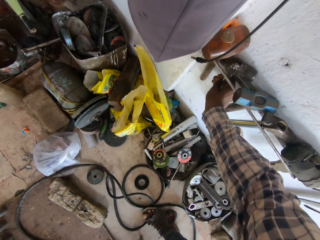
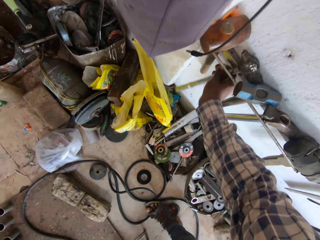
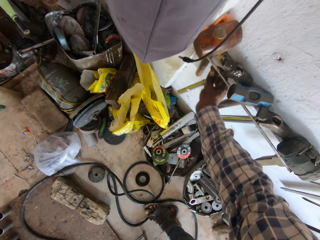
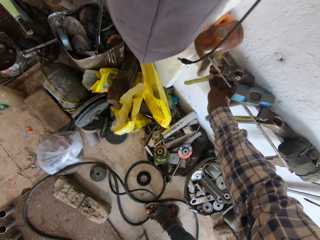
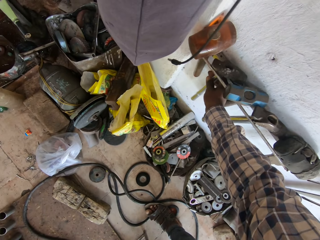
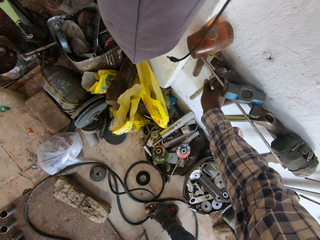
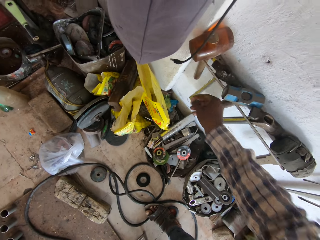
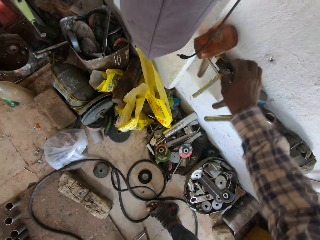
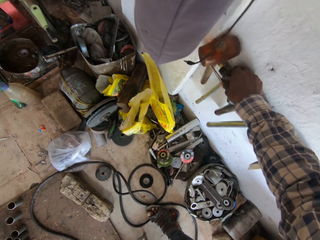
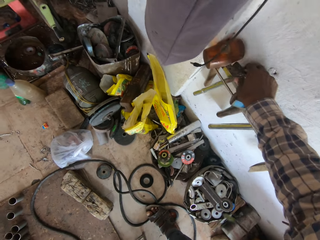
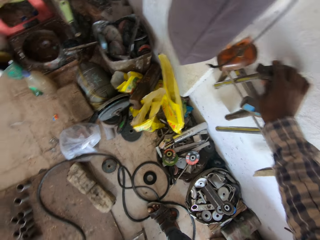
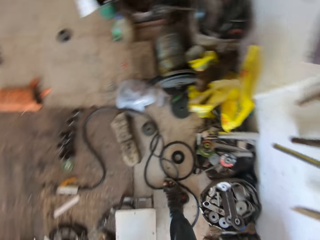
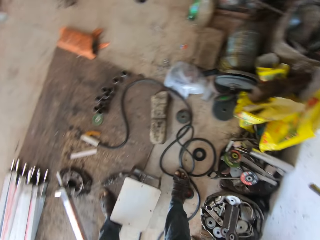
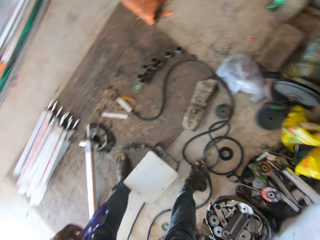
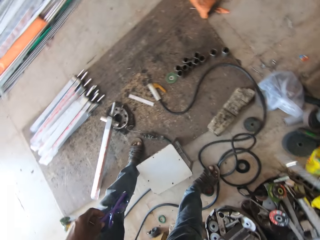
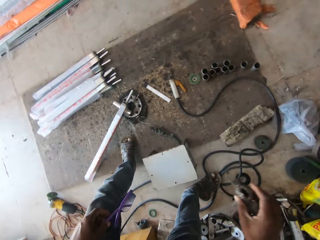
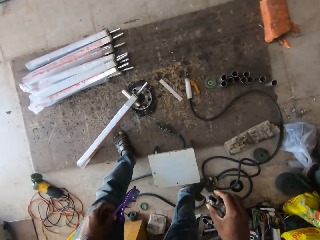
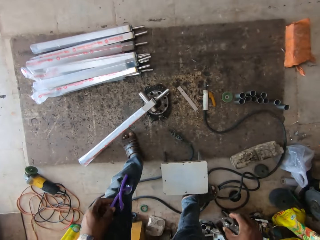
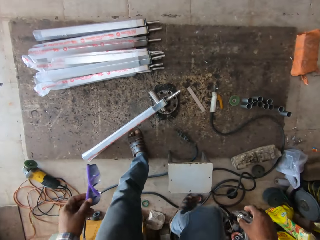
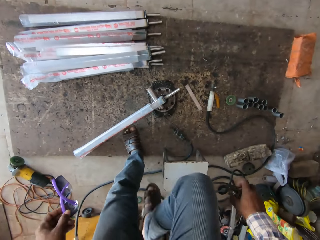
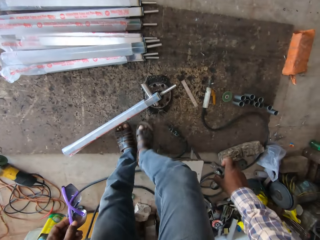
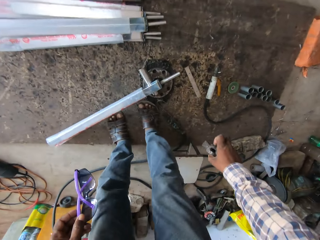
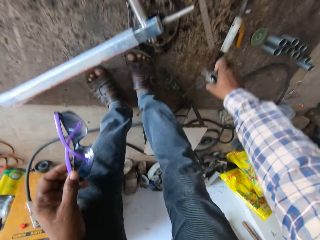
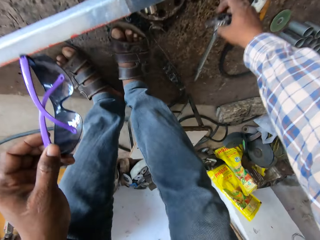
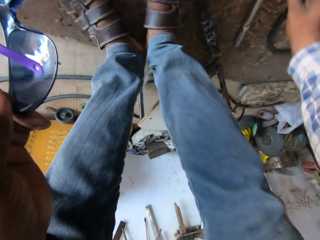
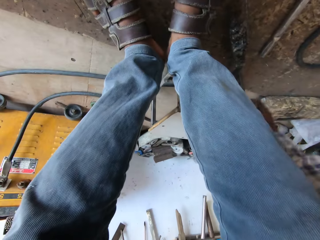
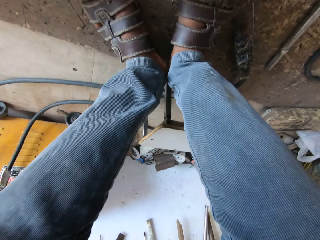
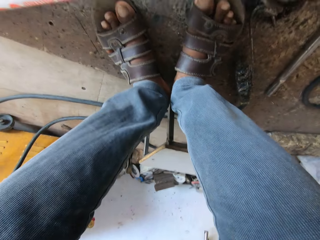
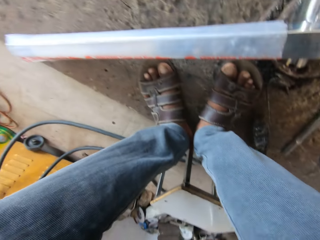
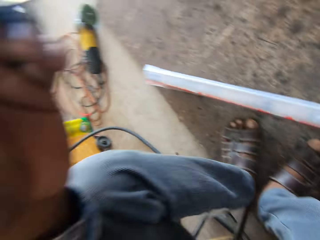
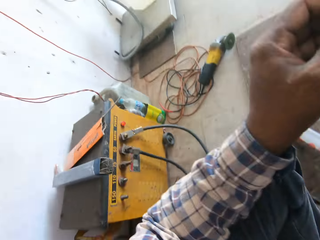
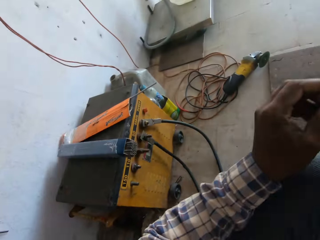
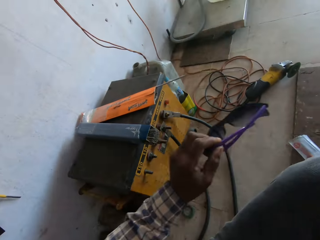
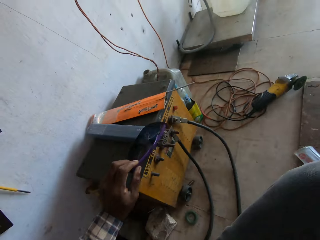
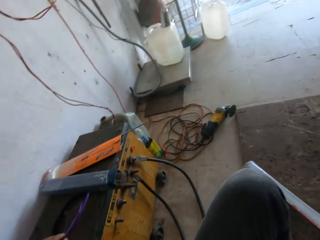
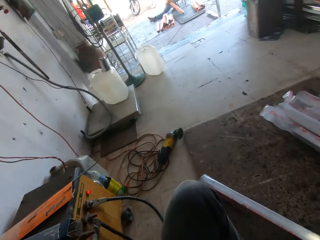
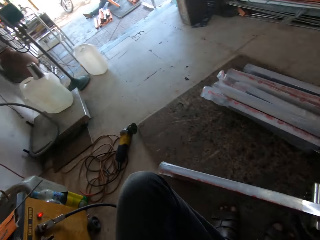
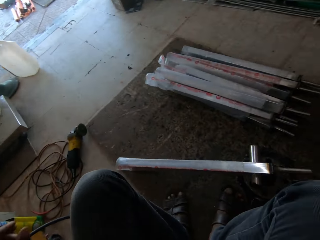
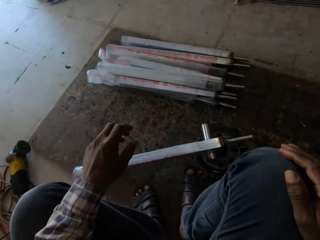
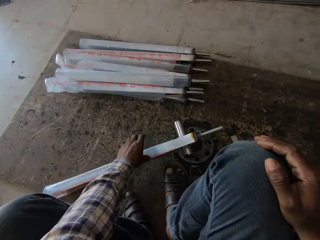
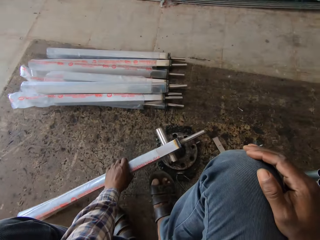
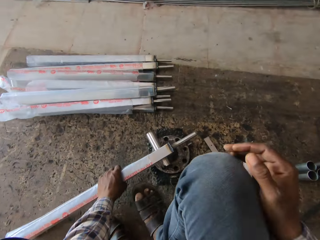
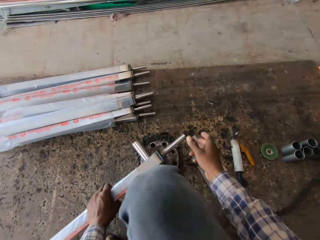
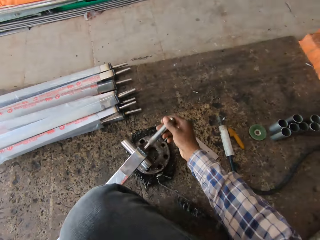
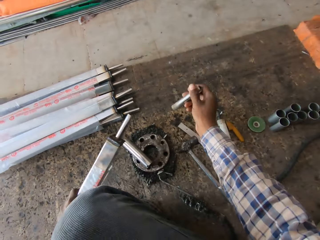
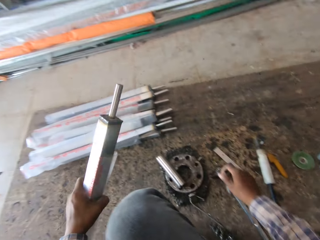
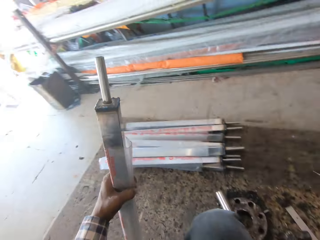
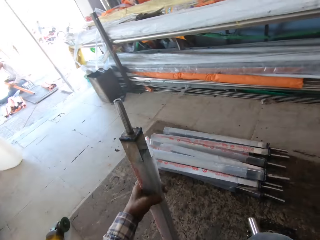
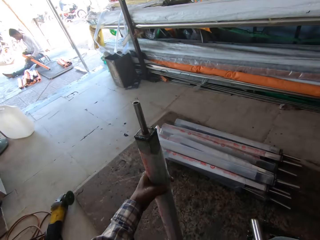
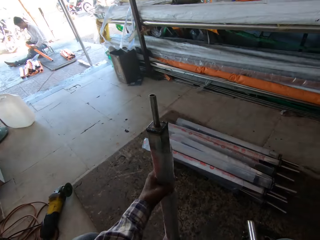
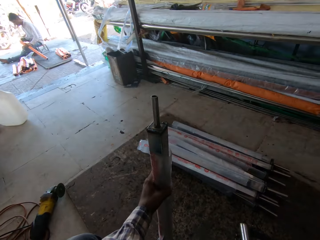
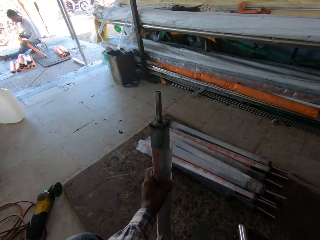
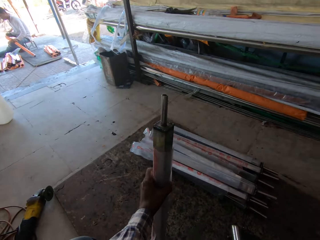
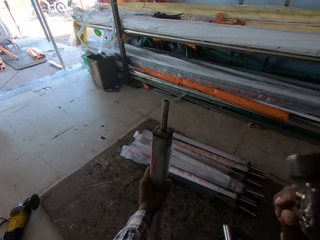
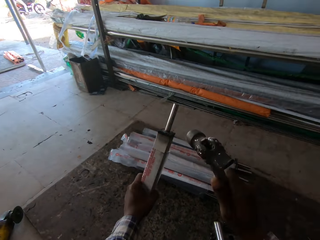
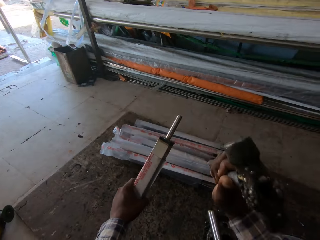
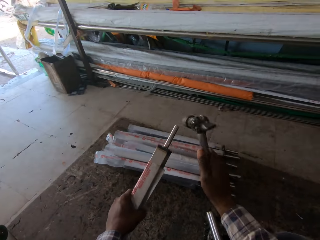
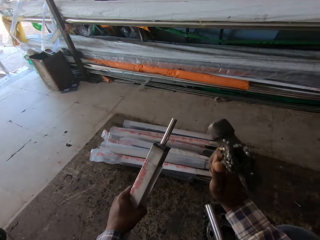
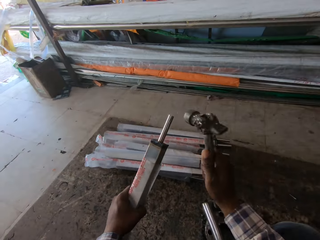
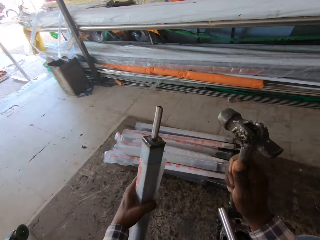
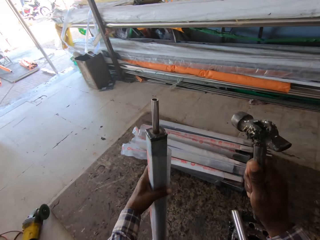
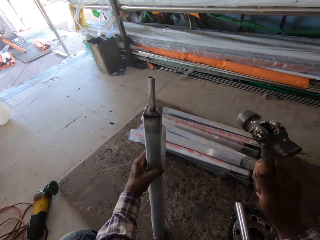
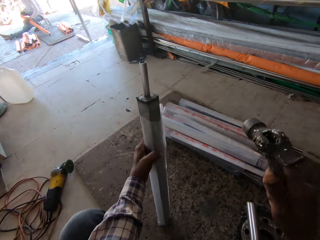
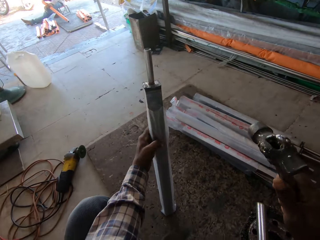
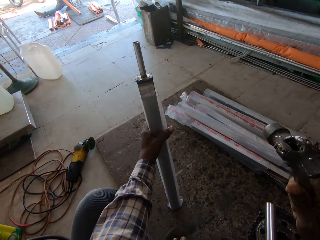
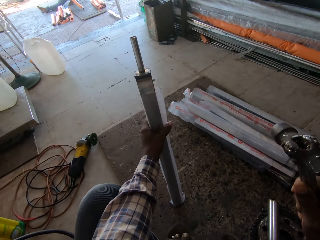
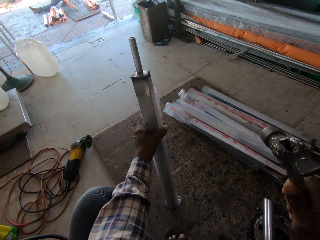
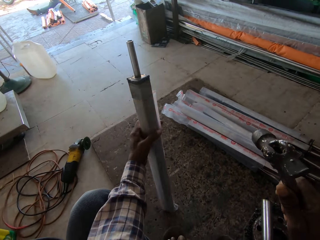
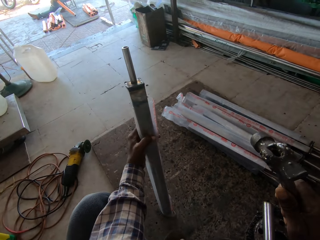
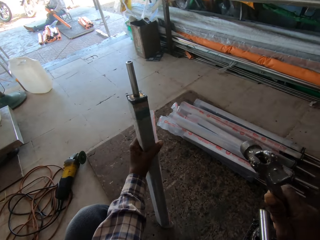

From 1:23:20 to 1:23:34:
The camera wearer removes a hammer hanged on a wall with his right hand. He sits on a stool. He picks up the rod. He removes the round pipe from the rod with his right hand. He stands the rectangular pipe in his left hand on the ground. He hits the rod with the hammer in his right hand. He adjusts the rectangular pipe in his left hand on the ground.

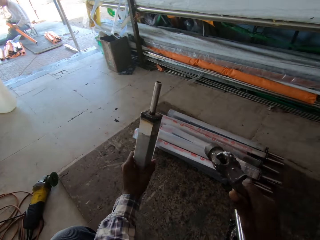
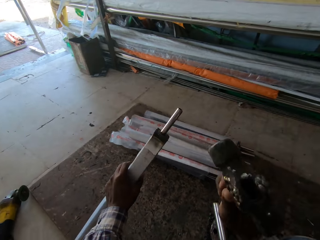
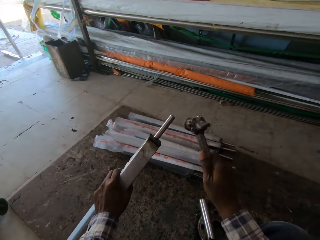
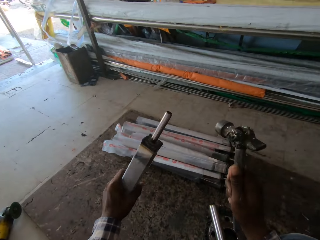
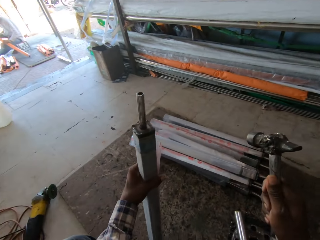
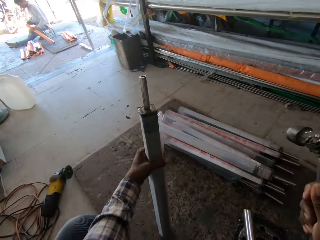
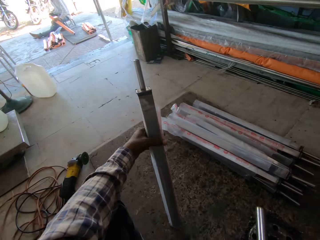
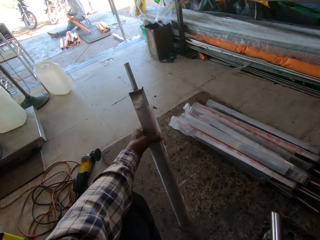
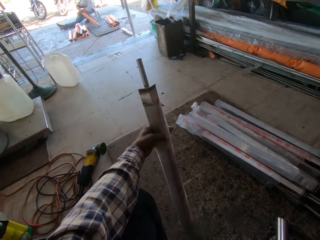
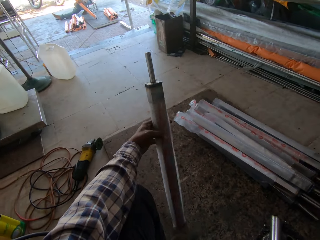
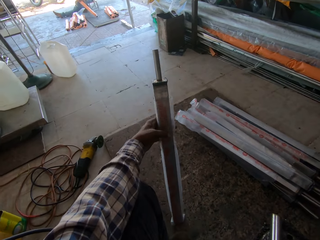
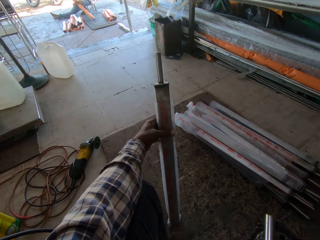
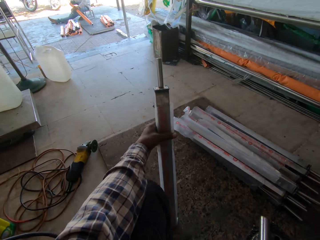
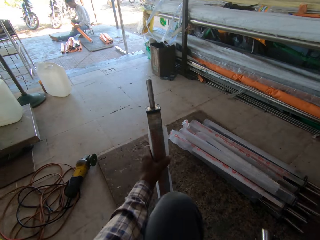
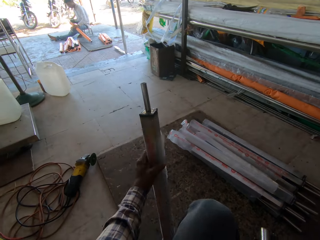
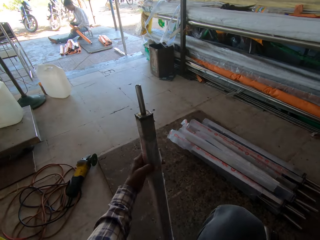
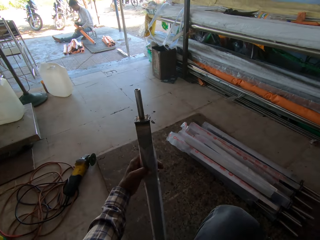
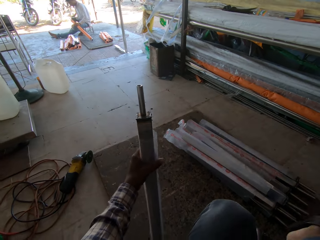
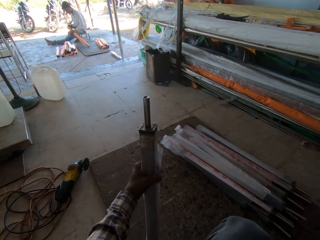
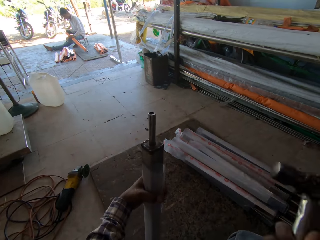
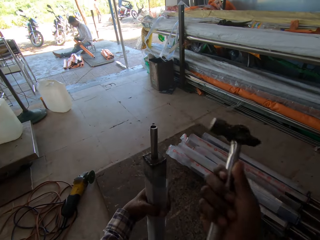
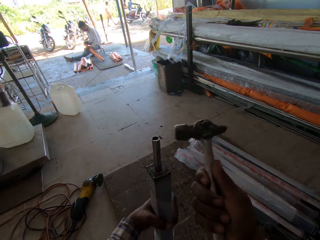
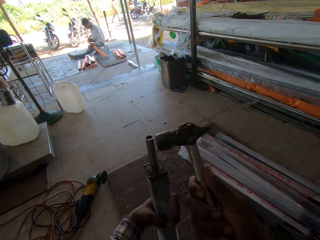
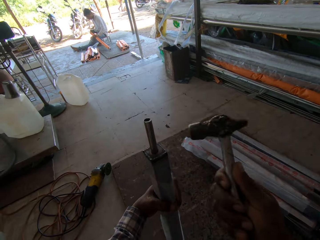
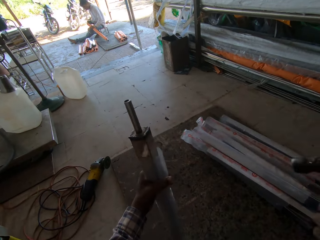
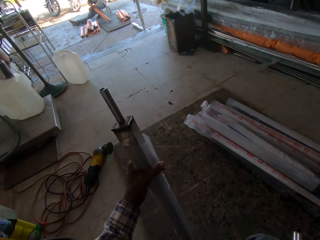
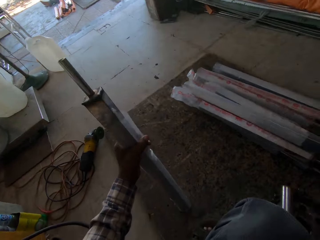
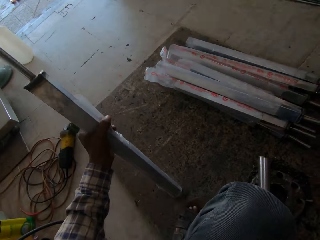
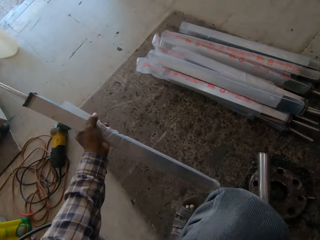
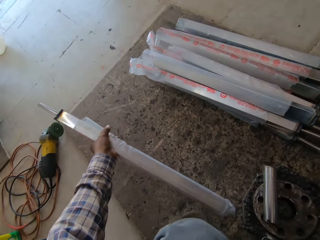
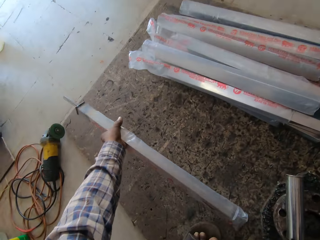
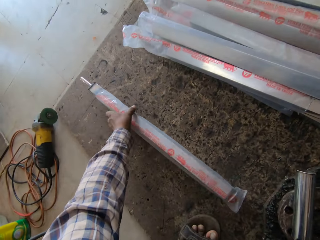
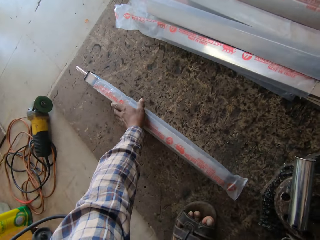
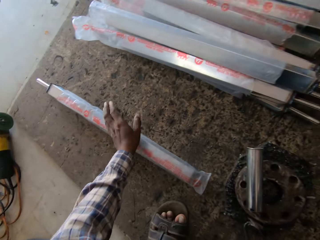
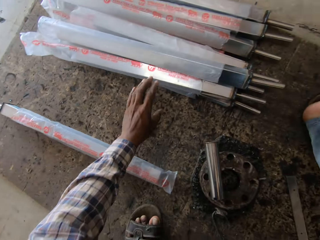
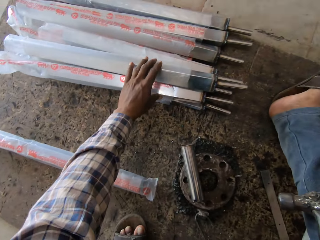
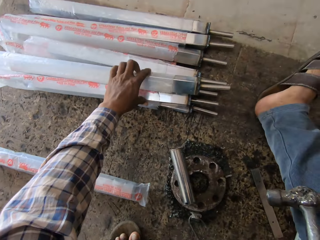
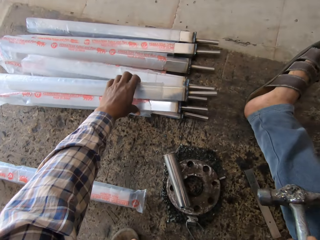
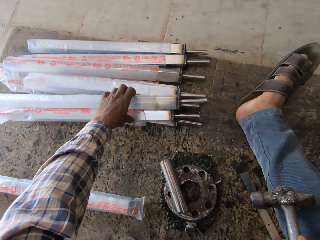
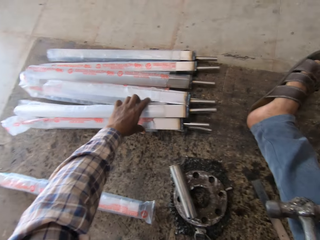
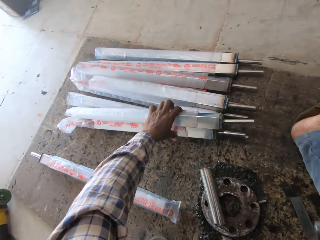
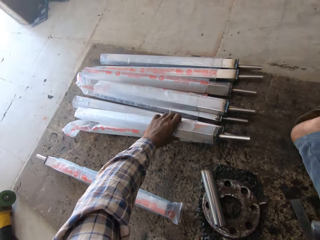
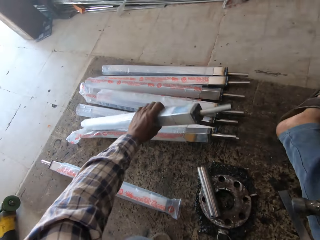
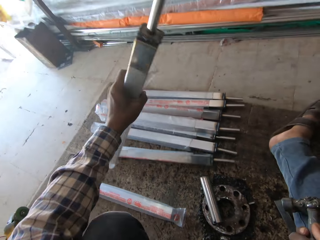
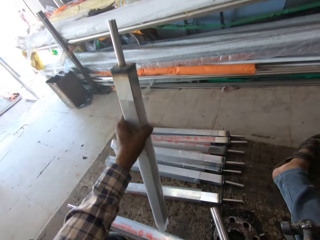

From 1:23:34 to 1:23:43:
The camera wearer hits the rod with the hammer in his right hand. He adjusts the rectangular pipe in his left hand on the ground. He hits the rod with the hammer in his right hand. He drops the rectangular pipe in his left hand on the ground. He picks up a rectangular pipe from the rectangular pipes on the ground with his left hand.
